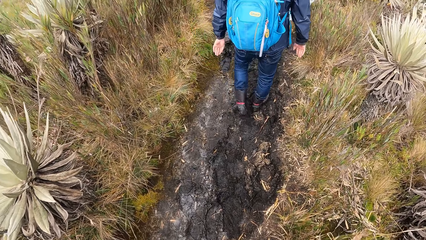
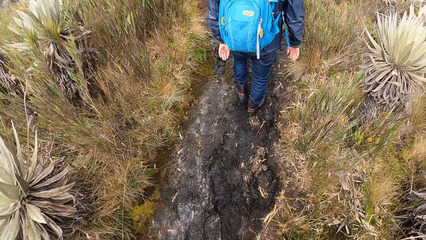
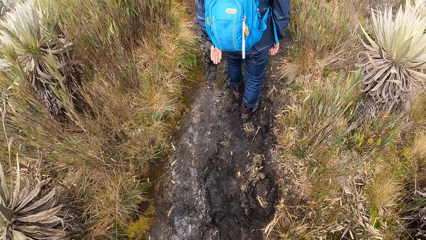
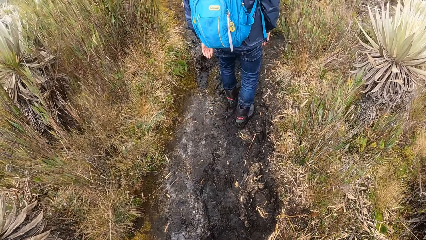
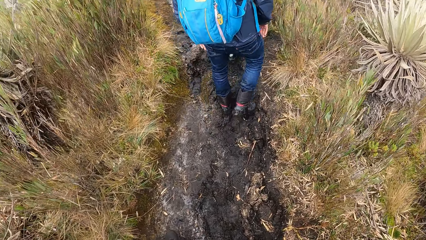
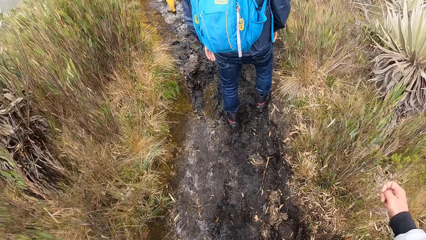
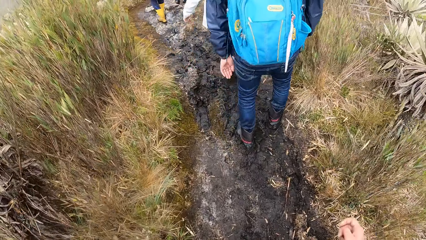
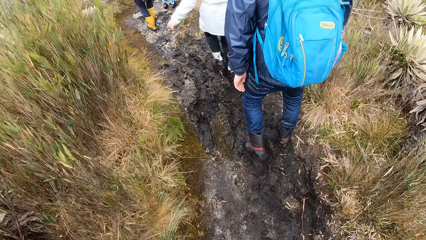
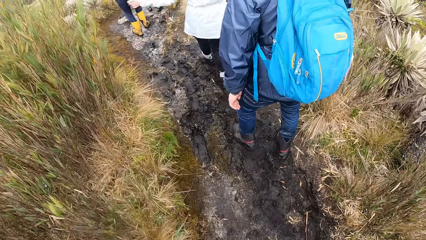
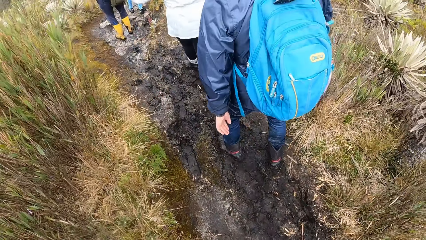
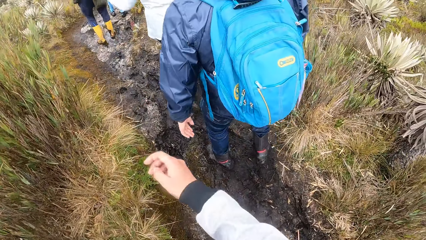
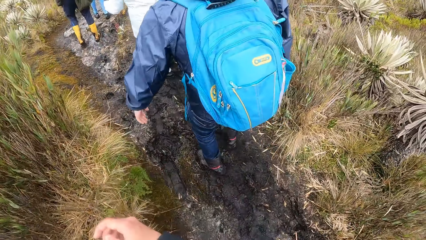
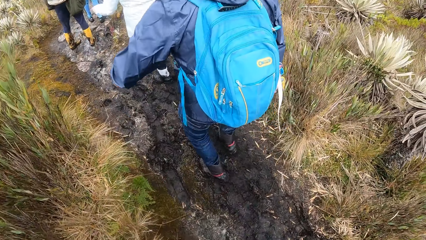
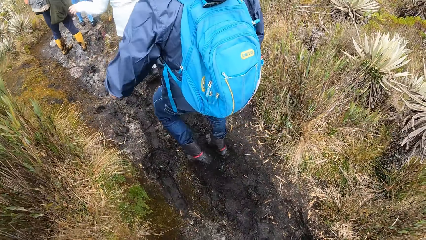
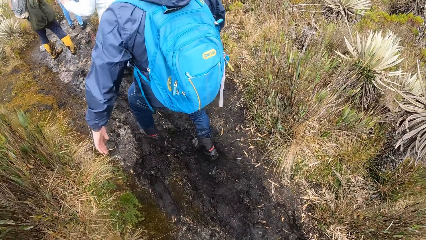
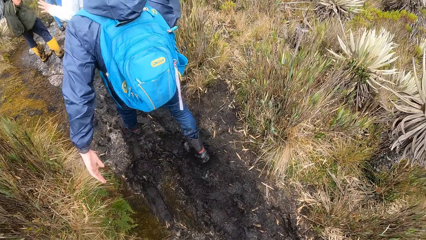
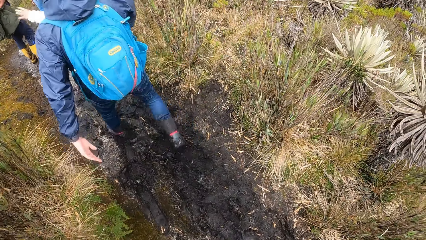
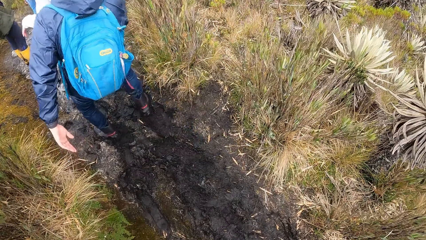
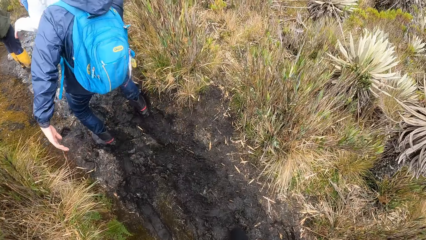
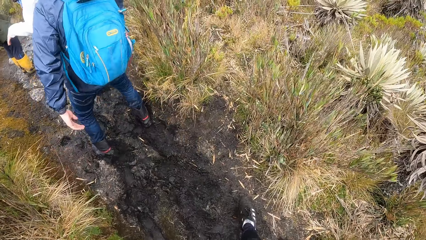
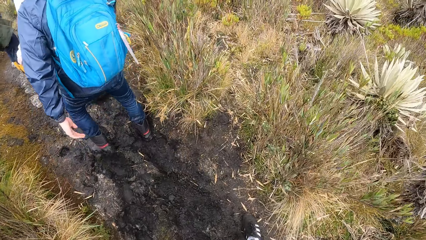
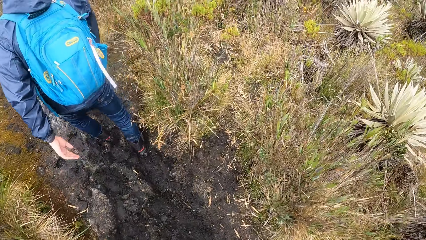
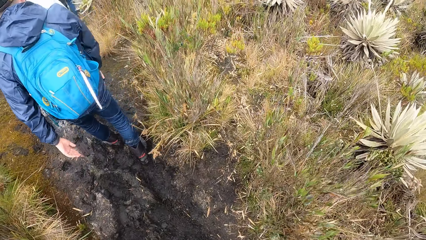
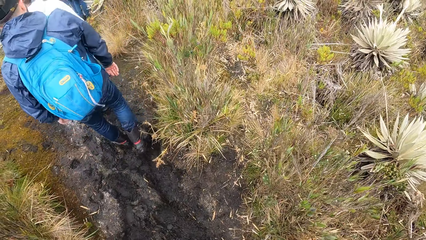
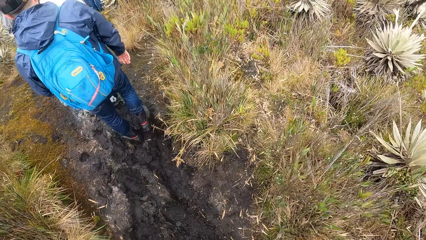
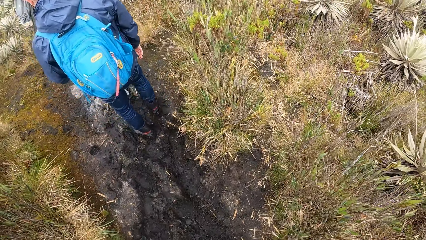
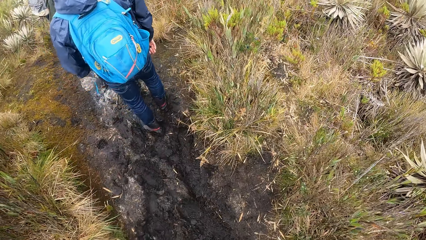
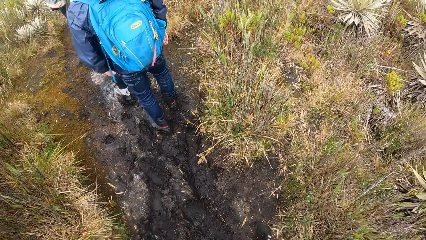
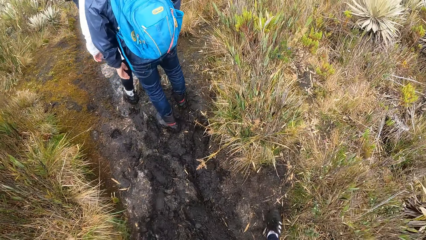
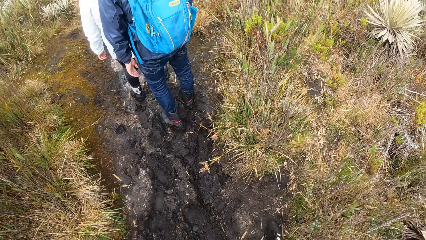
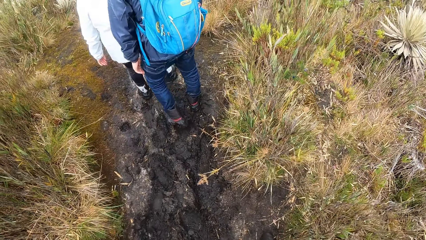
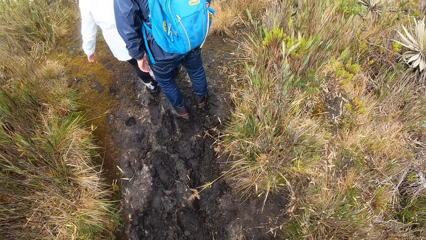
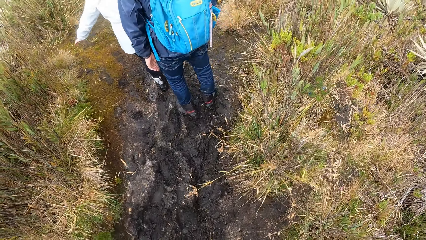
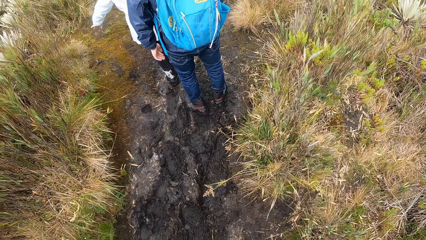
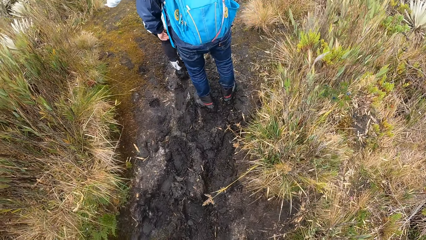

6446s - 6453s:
The camera wearer moves around.

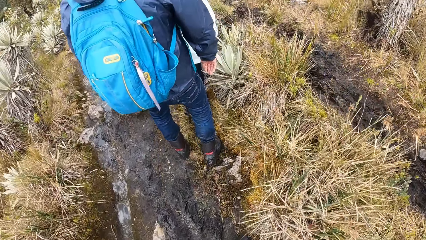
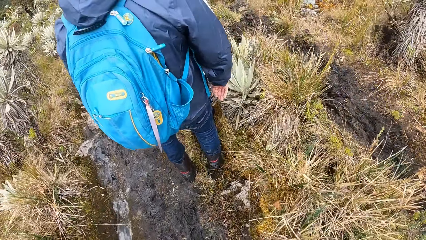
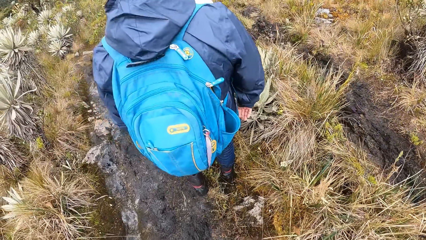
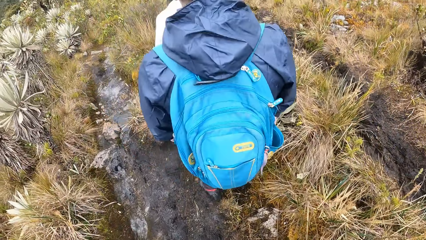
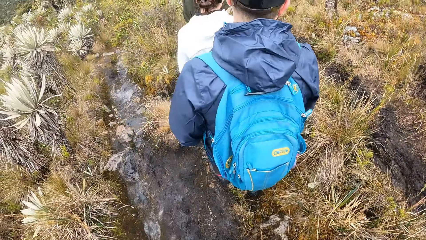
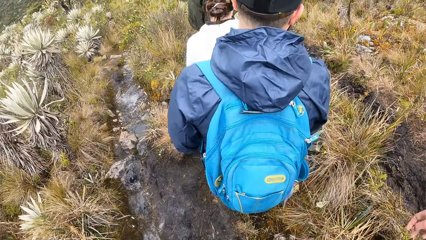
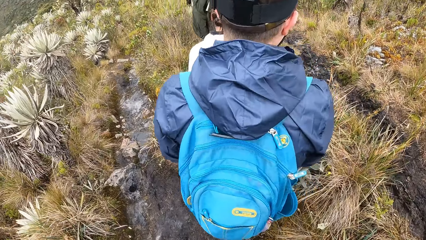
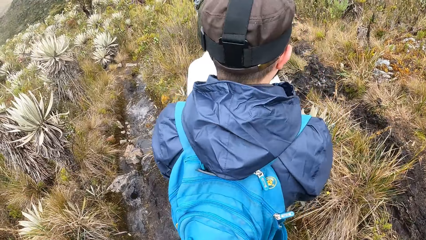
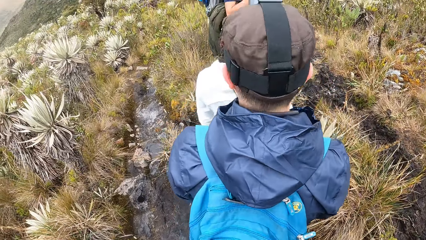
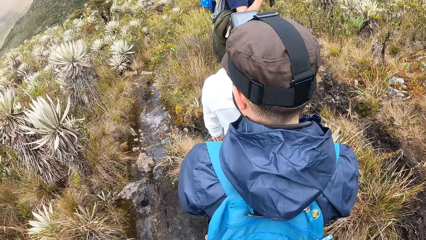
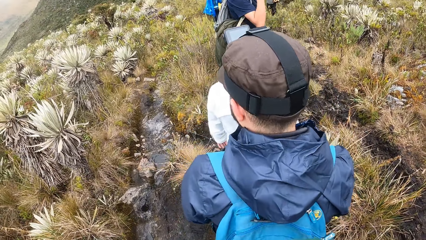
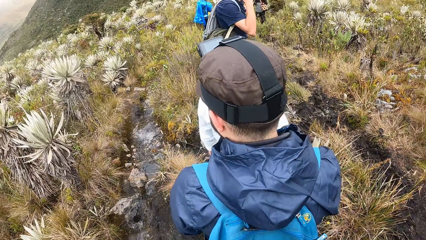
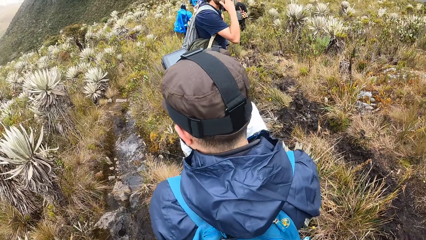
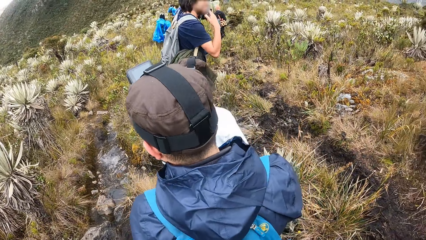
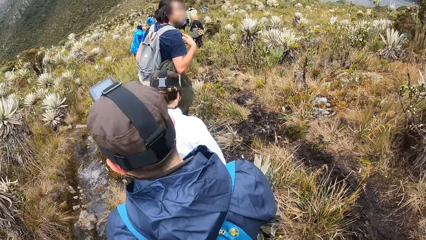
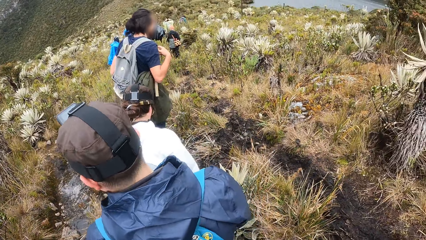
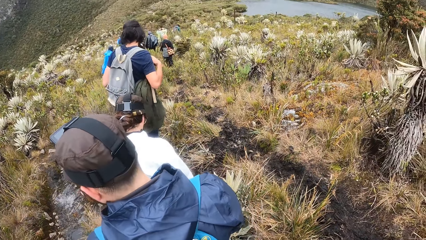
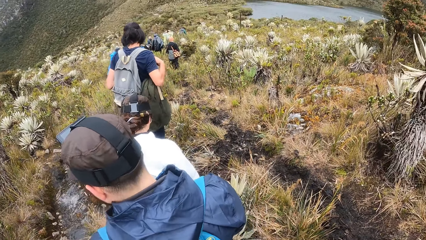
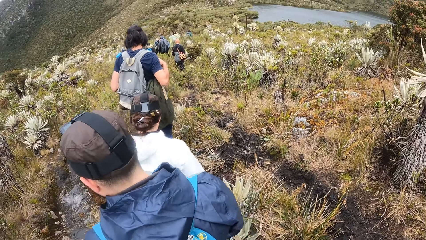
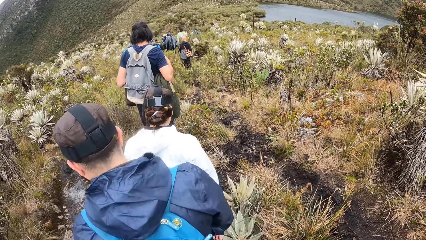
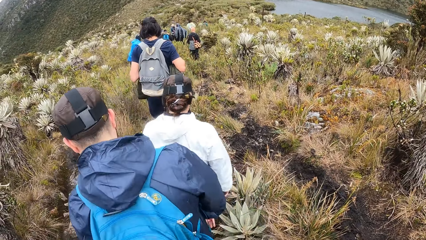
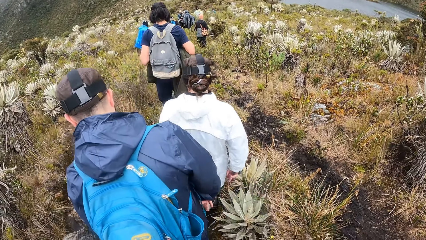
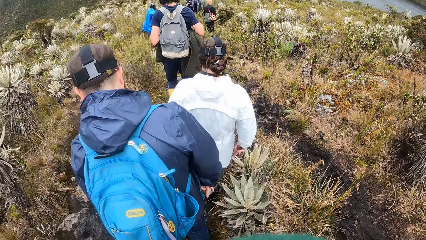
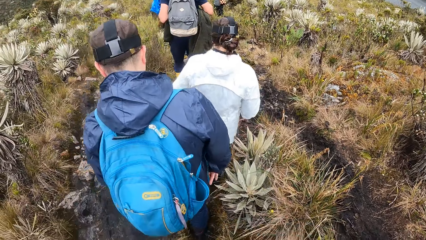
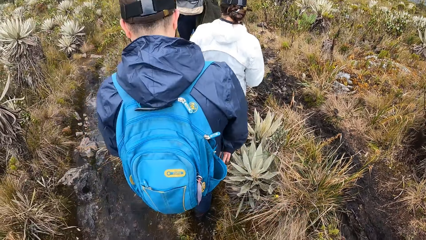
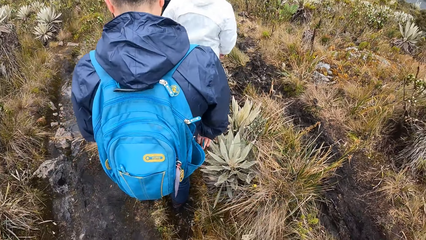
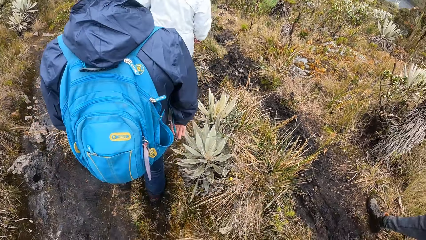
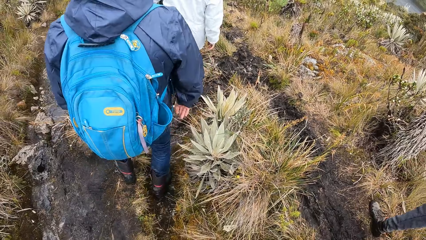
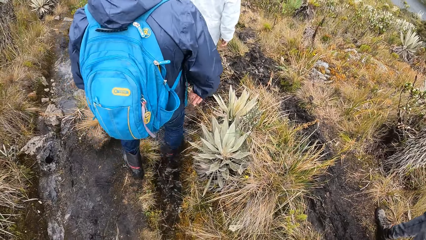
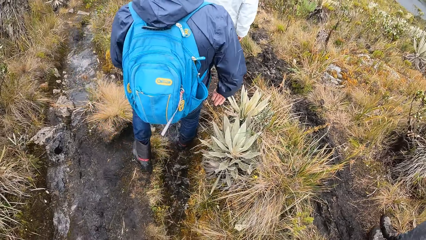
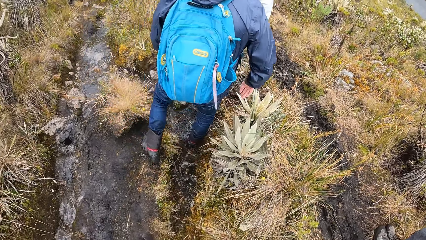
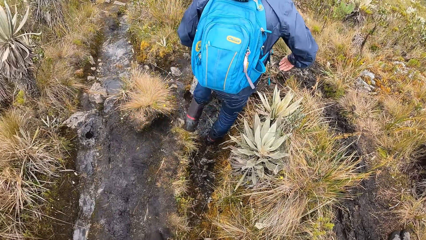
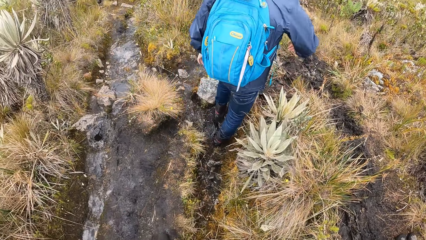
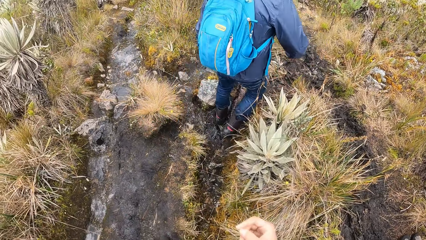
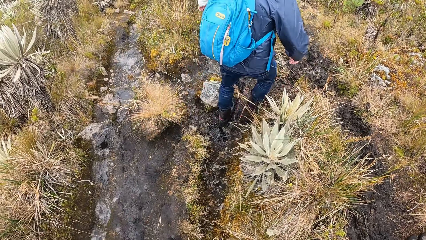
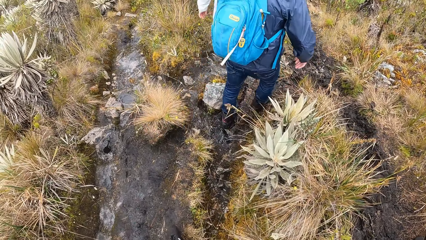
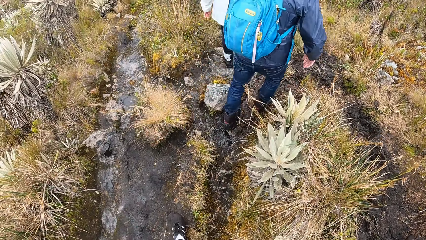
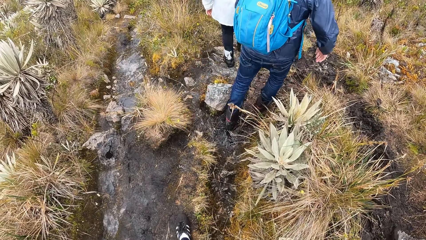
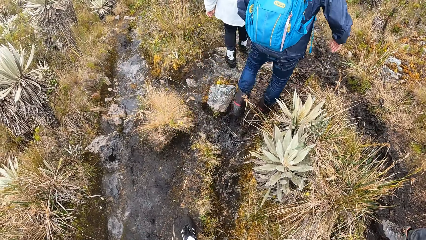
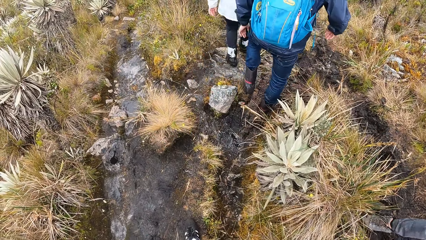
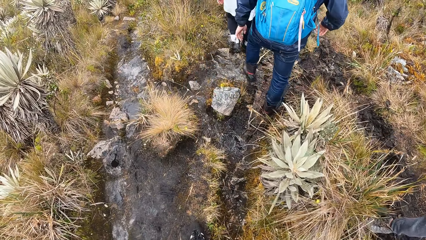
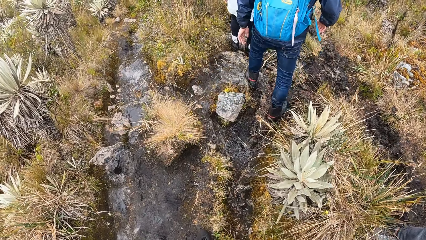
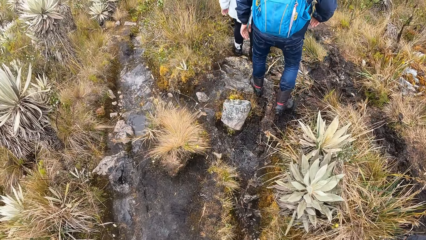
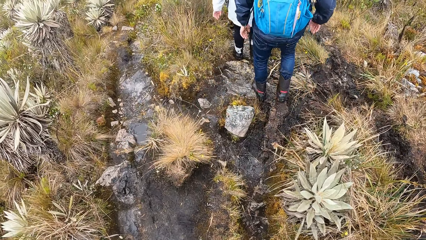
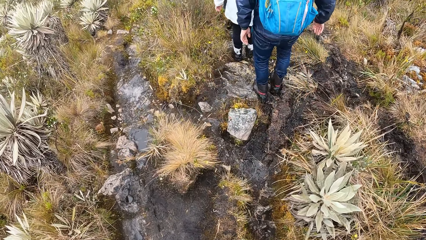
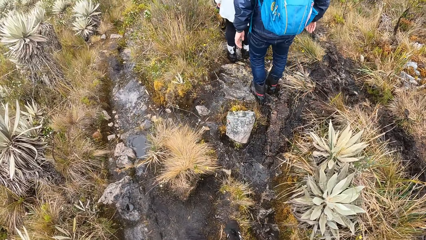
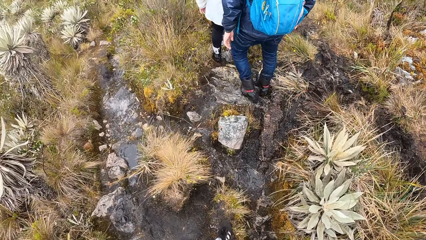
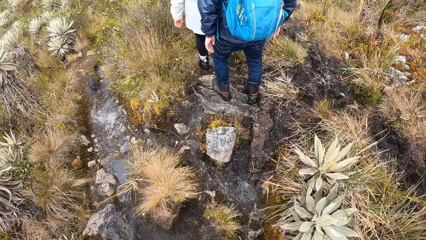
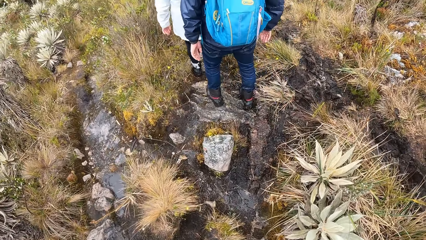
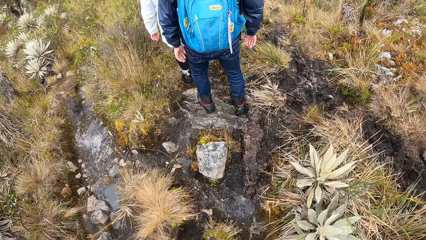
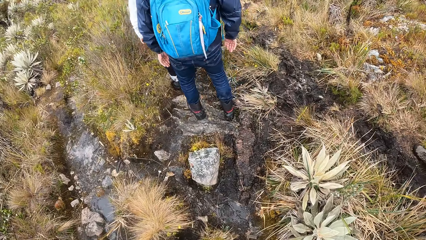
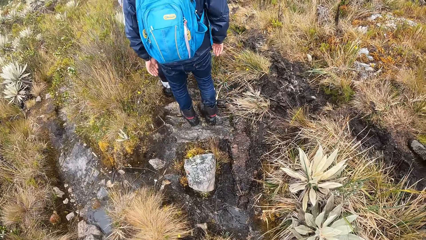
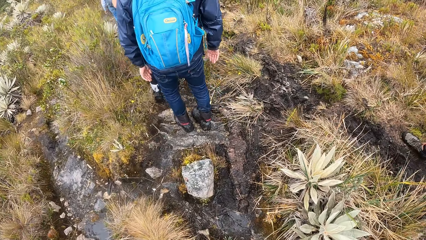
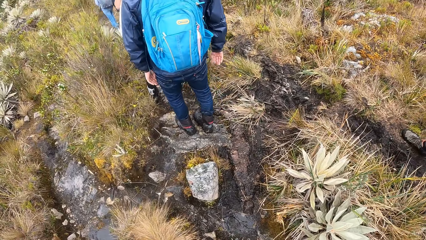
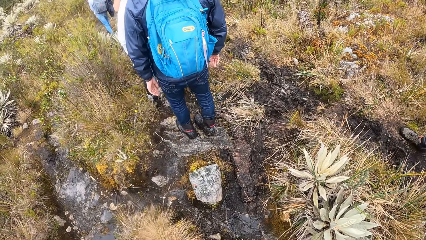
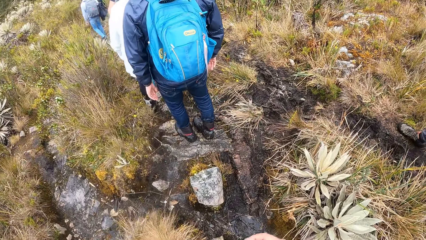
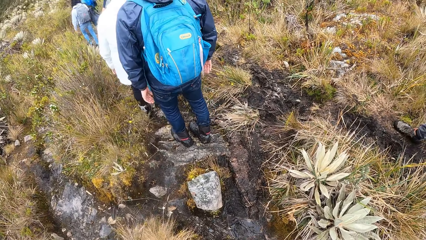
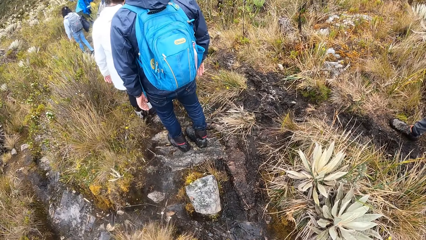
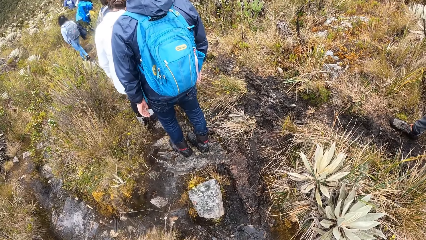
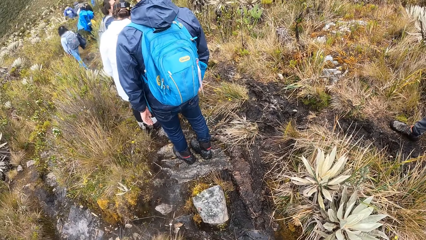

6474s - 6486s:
The camera wearer stares around.
